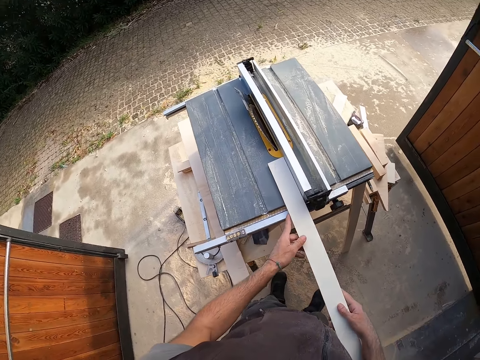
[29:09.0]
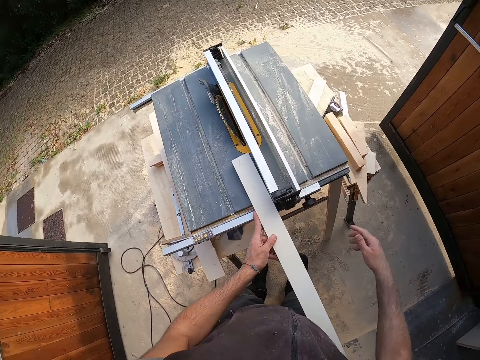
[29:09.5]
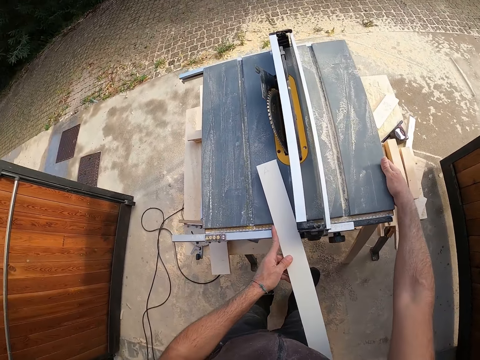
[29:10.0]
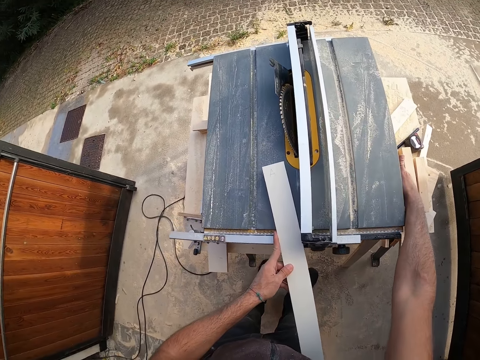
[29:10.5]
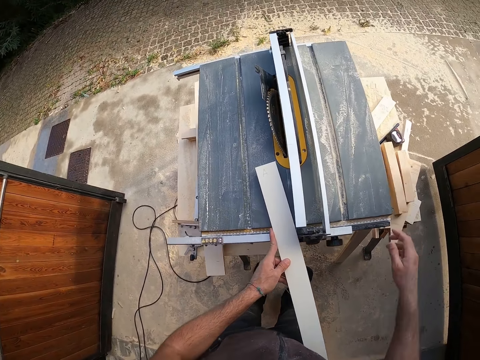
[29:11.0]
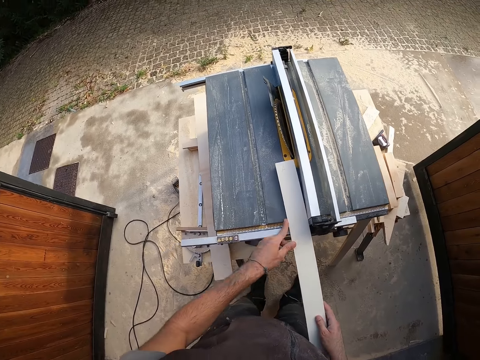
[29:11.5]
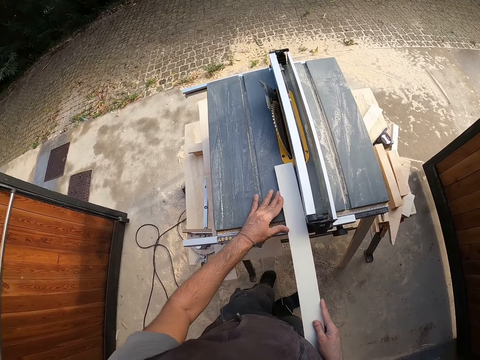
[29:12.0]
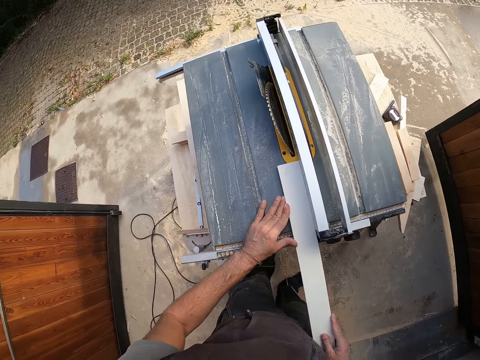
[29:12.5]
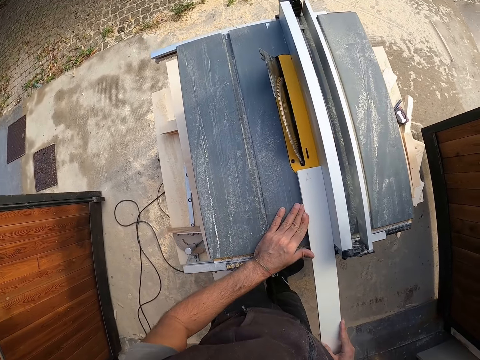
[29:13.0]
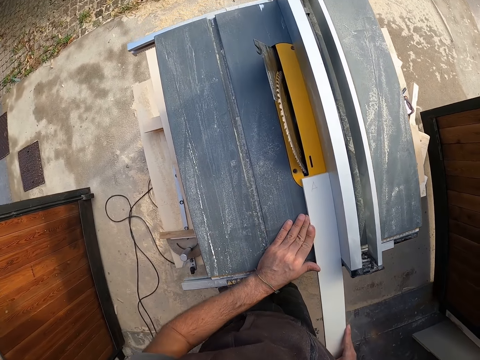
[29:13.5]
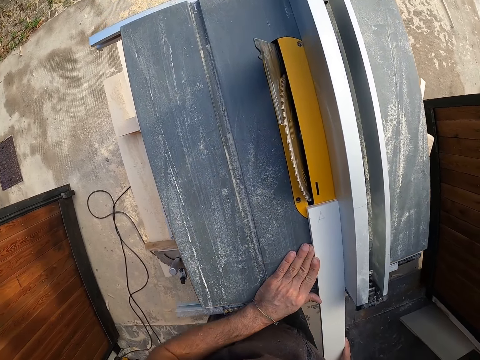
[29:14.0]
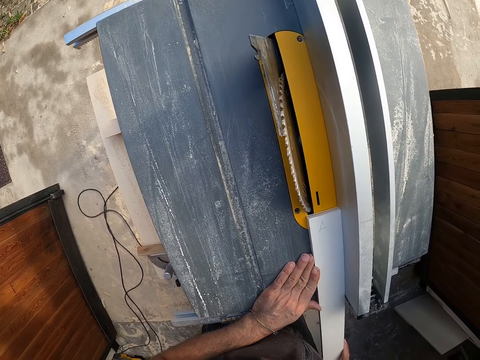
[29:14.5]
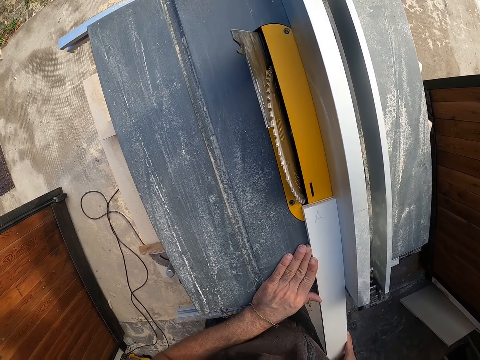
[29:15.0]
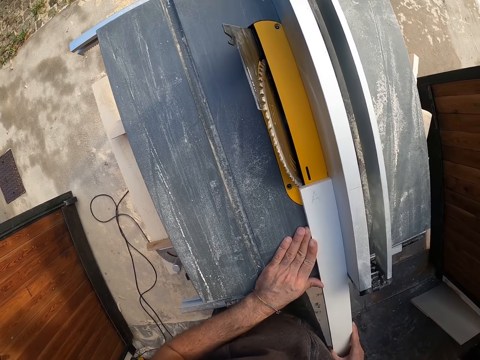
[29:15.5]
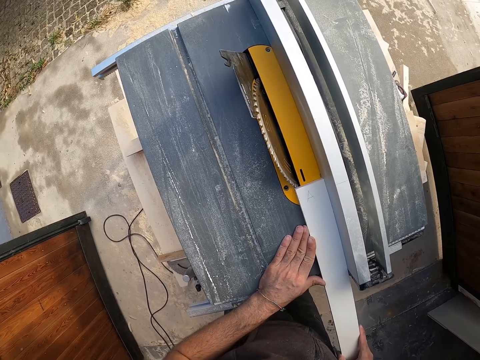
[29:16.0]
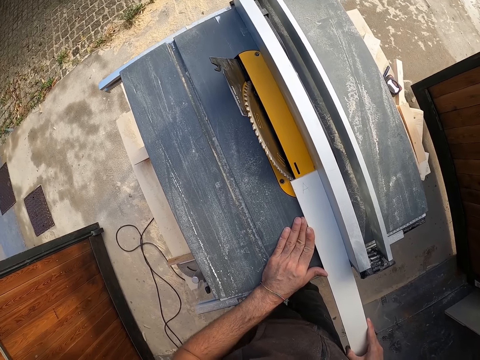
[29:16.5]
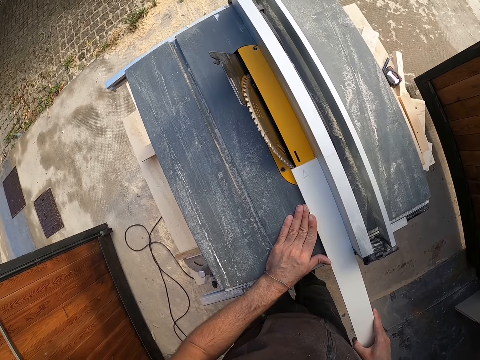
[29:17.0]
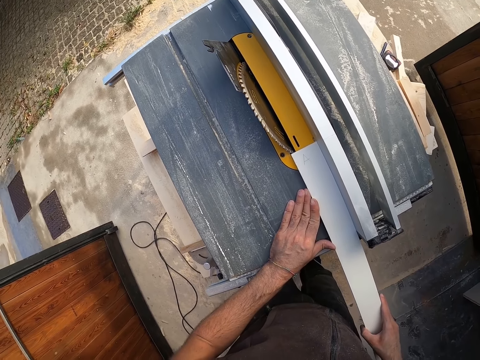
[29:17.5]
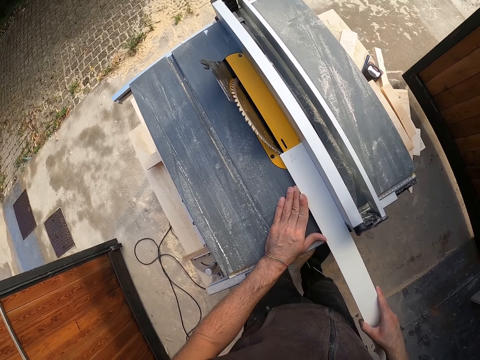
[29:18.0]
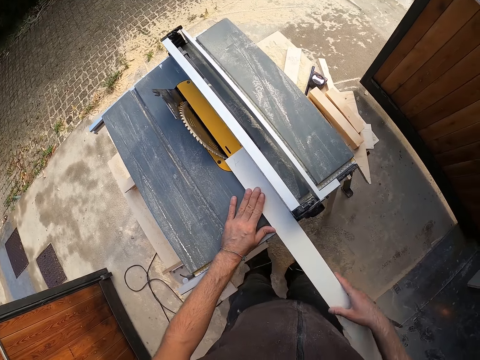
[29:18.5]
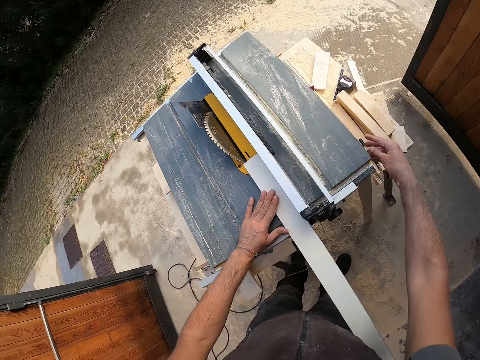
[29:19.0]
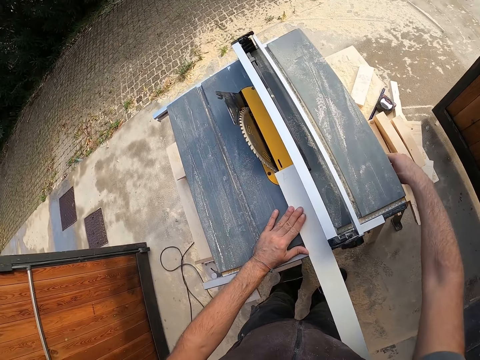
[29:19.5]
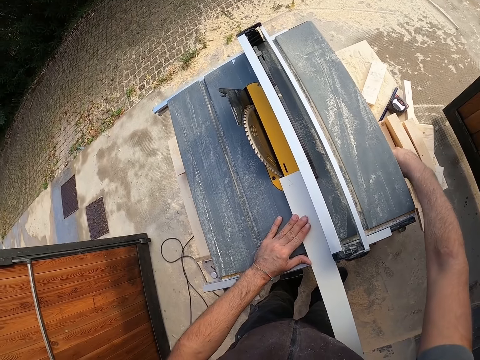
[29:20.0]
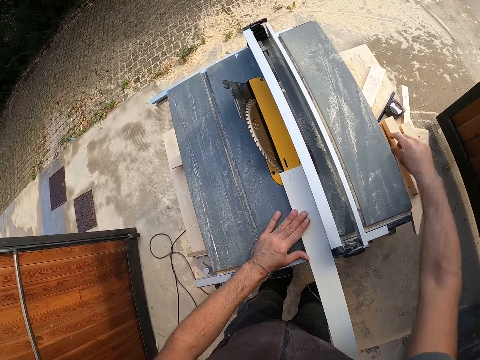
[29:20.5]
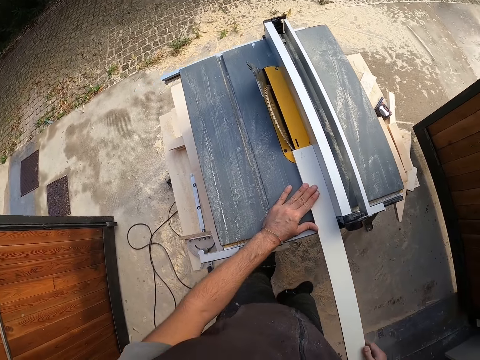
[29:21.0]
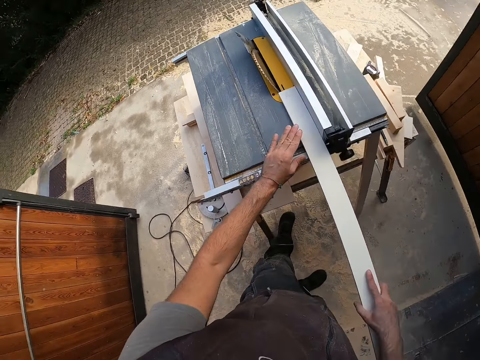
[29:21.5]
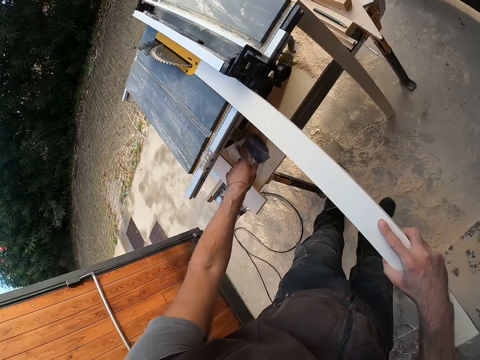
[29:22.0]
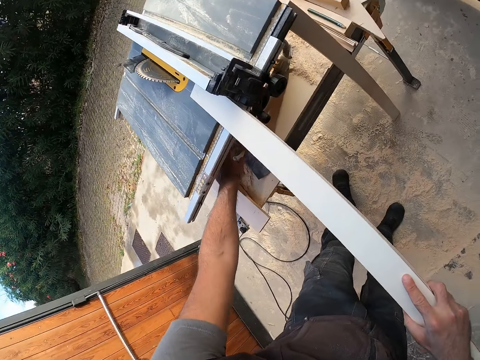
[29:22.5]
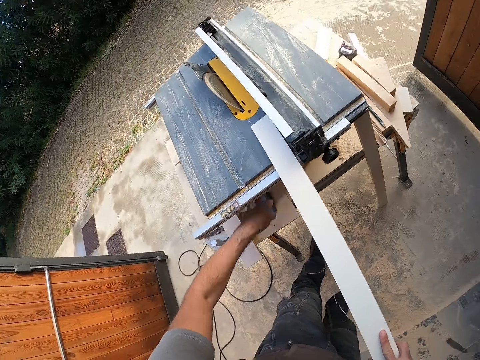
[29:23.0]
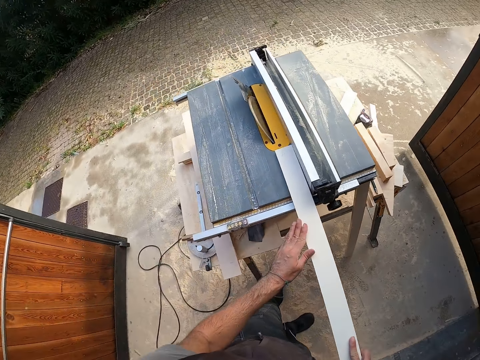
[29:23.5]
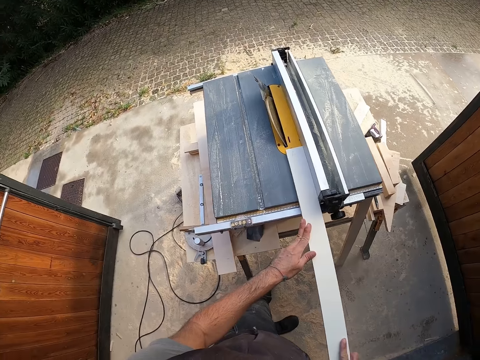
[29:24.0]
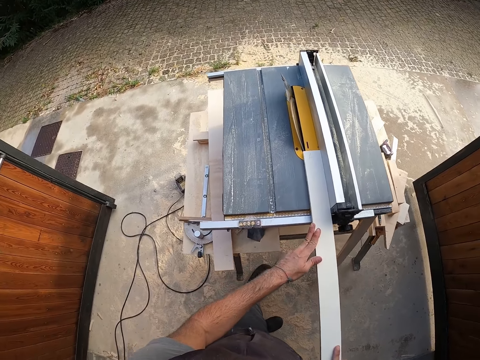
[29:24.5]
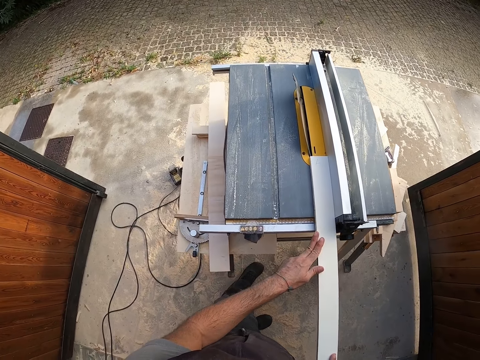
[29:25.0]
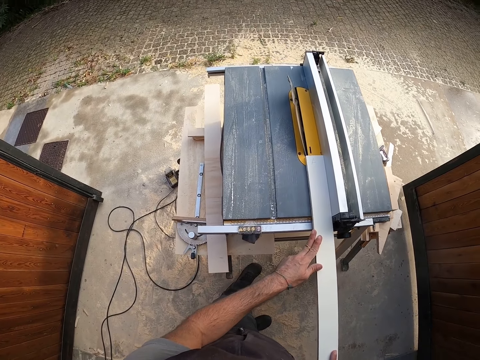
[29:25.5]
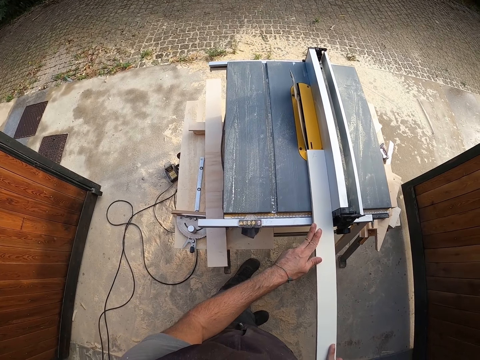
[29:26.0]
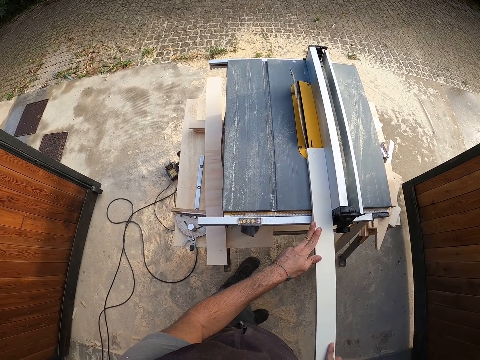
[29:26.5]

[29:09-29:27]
The camera wearer places the plywood on the work bench on top of the wood cutter machine with both hands. He touches the side of the work bench with his right hand. He holds the plywood with both hands. He aligns the wood plank with the cutting machine saw. He pushes a lever on the machine with his right hand. He holds the plywood with both hands. He turns on the cutting machine with his left hand. He holds the plywood with both hands. He cuts wood with the wood cutter machine.

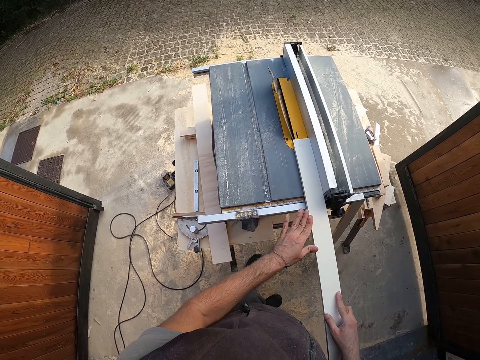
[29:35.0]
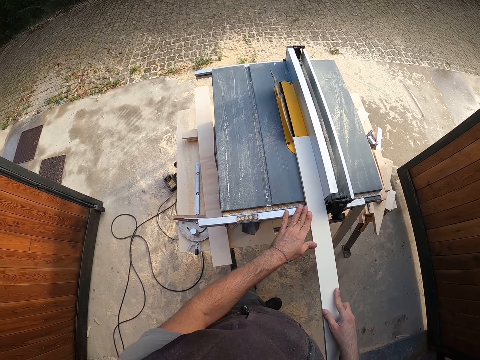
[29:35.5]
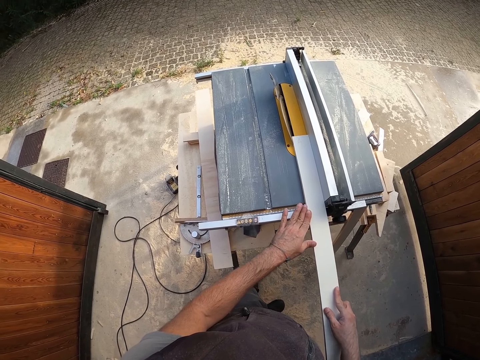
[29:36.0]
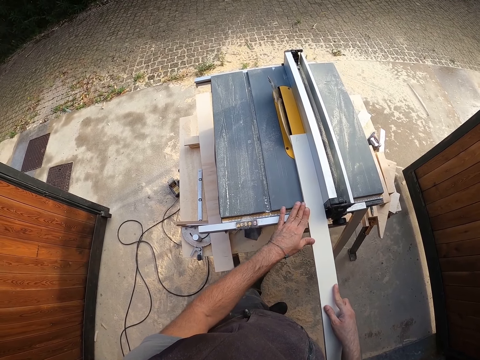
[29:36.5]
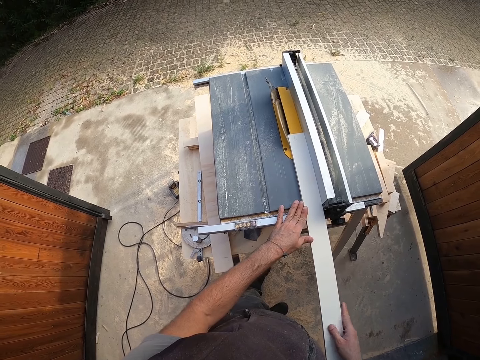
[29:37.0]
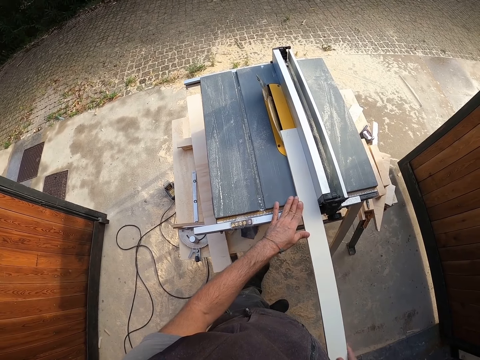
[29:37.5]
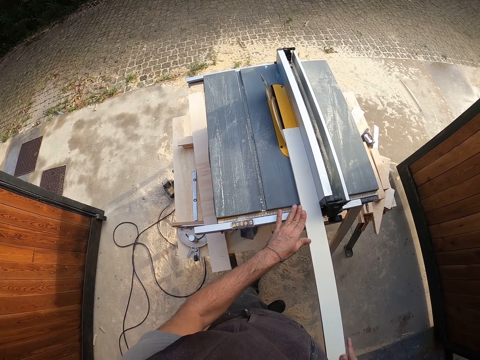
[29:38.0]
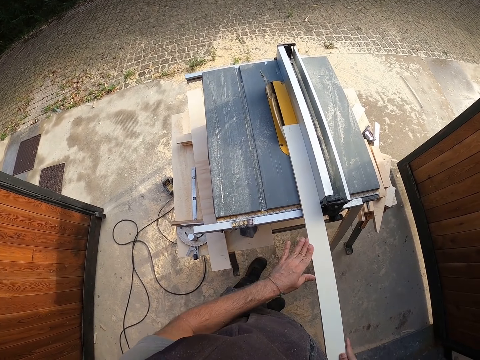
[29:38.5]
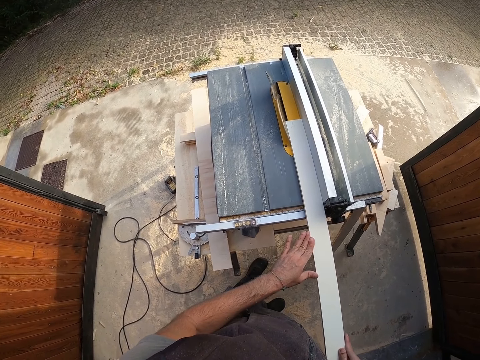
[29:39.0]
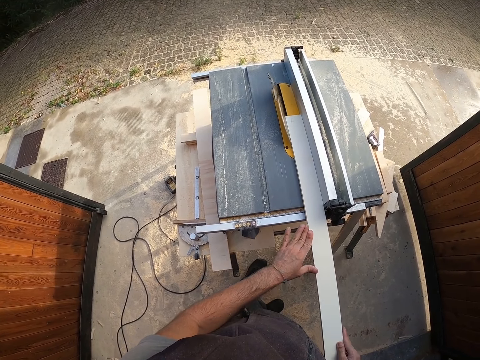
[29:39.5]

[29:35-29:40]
The camera wearer pushes the plywood through the cutting machine with both hands.

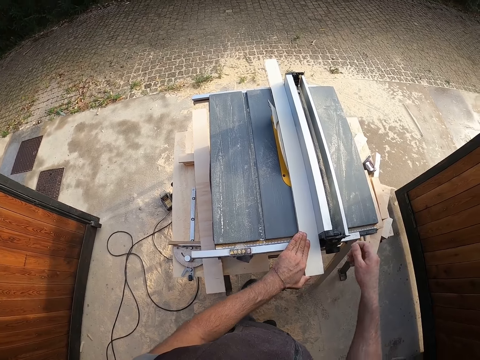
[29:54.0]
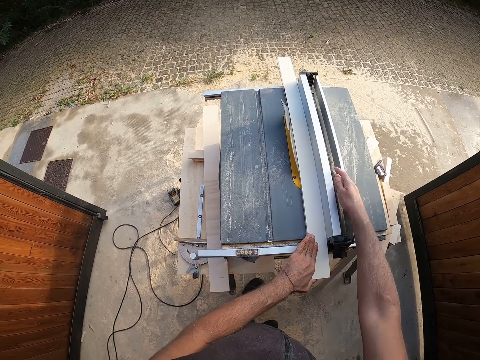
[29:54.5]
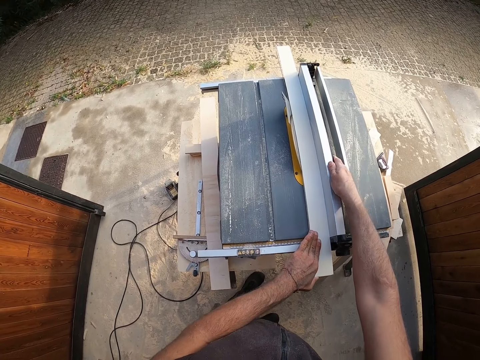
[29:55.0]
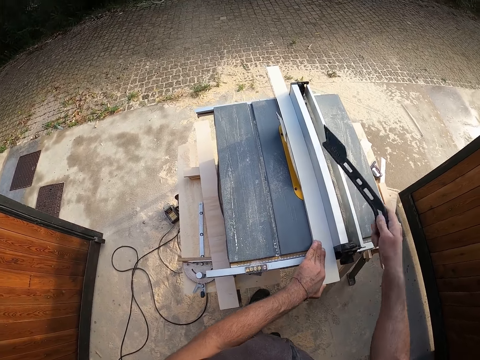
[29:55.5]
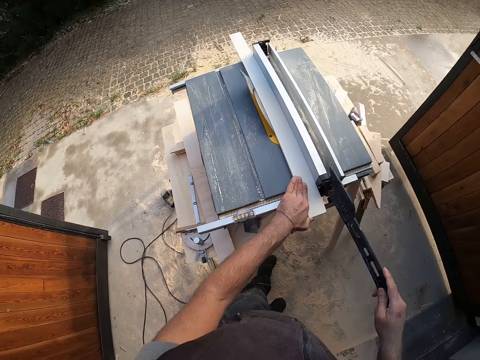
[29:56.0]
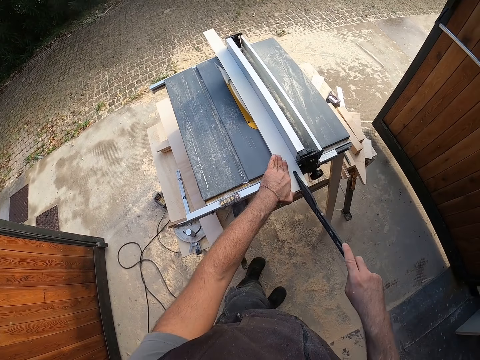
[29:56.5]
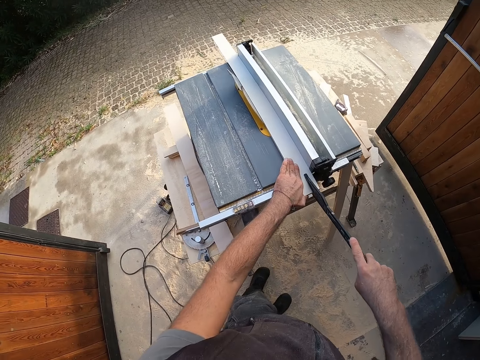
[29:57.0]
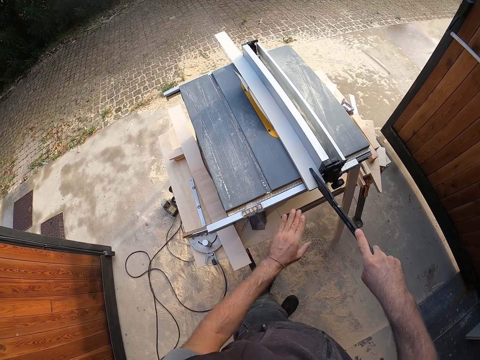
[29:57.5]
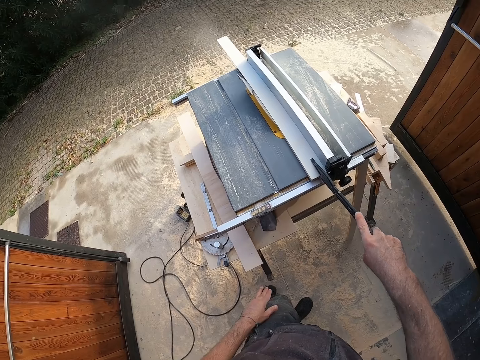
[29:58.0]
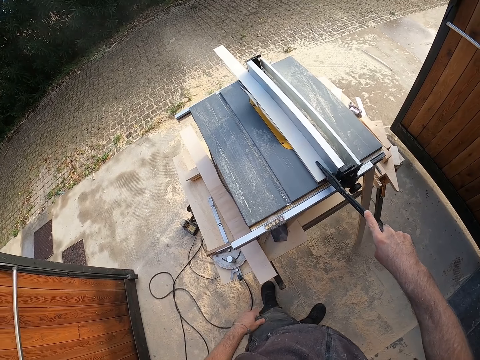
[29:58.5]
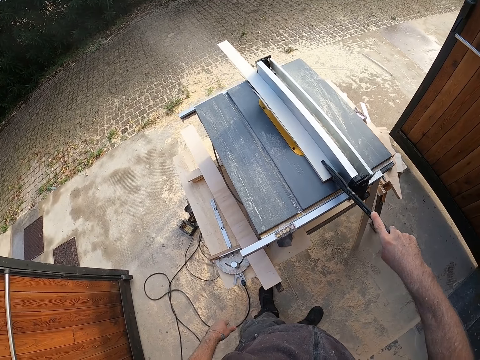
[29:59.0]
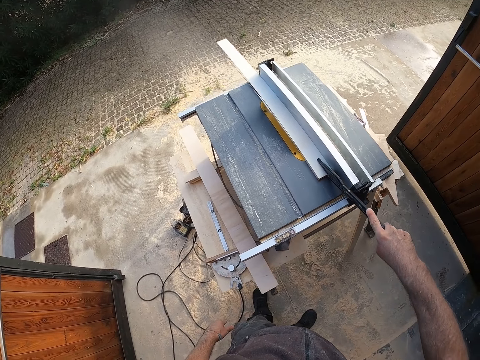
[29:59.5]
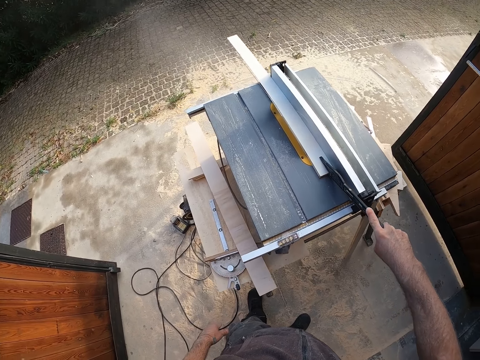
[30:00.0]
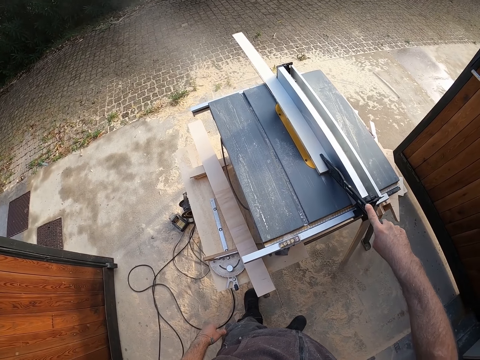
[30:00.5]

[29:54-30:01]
The camera wearer picks up a metal tool or wood holder from the work bench with his right hand. He holds the wood plank with the wood holder. He pushes the plywood with the metal tool in his right hand.
